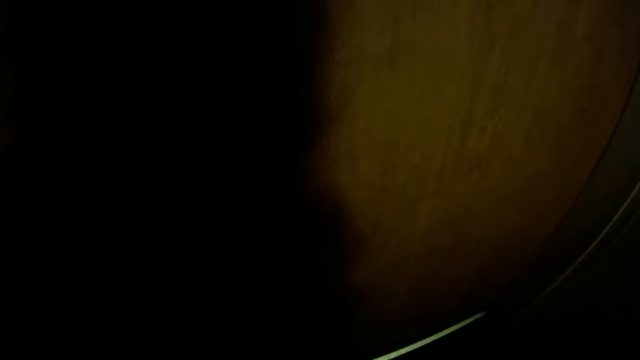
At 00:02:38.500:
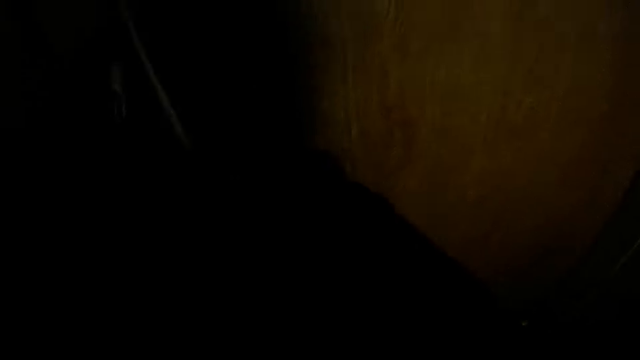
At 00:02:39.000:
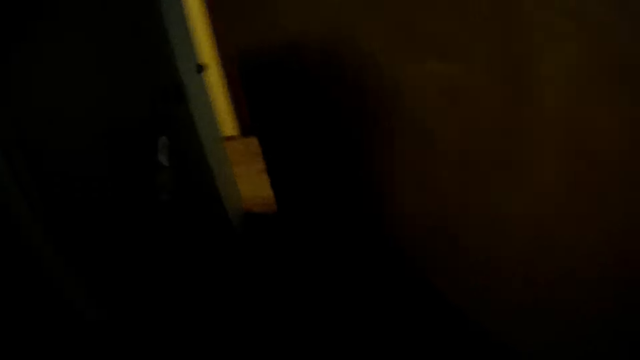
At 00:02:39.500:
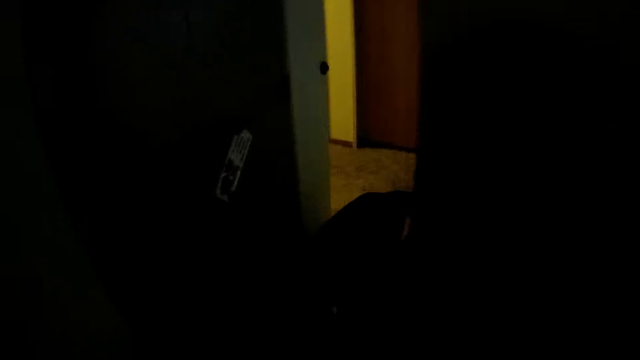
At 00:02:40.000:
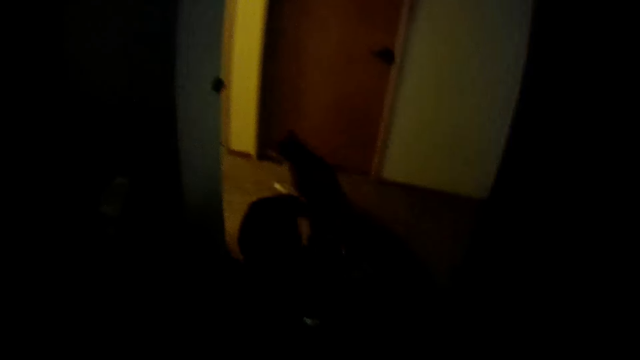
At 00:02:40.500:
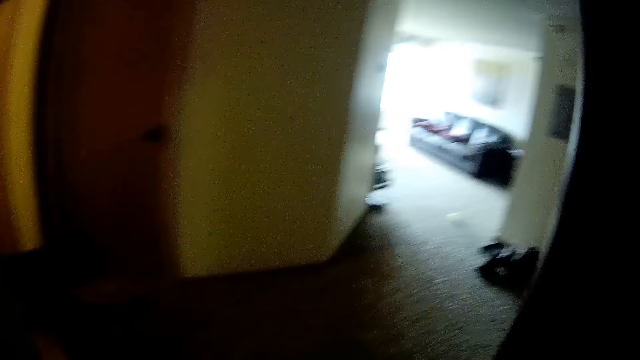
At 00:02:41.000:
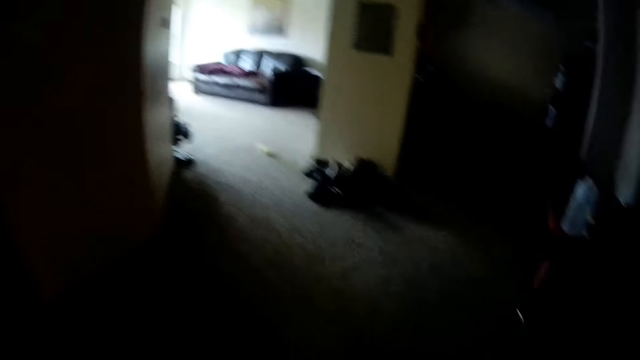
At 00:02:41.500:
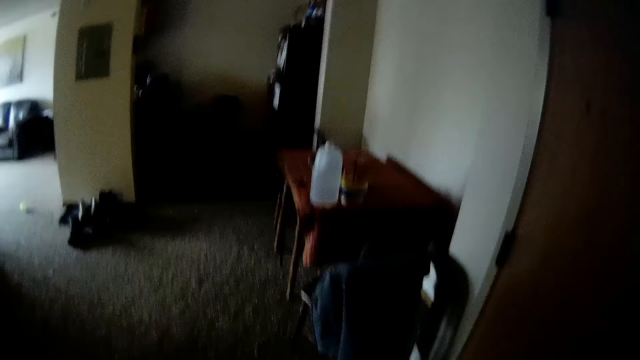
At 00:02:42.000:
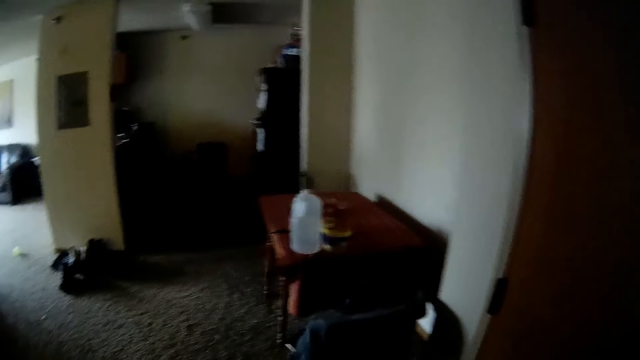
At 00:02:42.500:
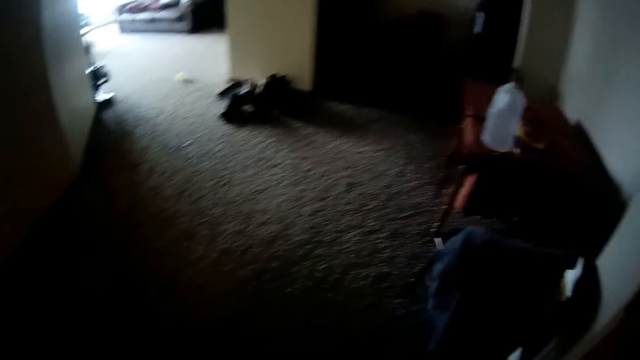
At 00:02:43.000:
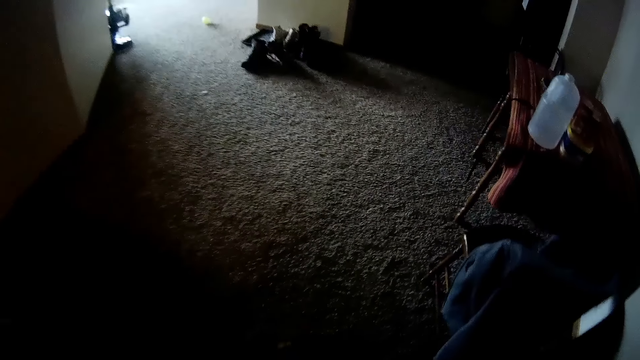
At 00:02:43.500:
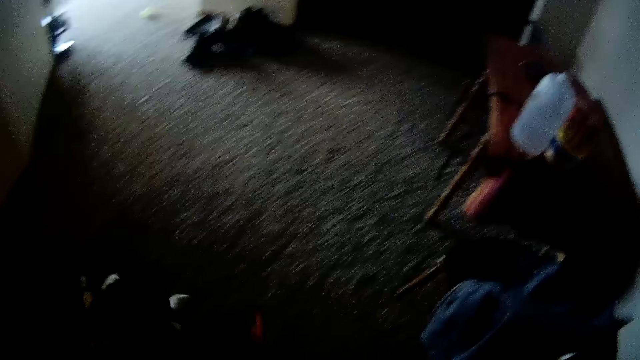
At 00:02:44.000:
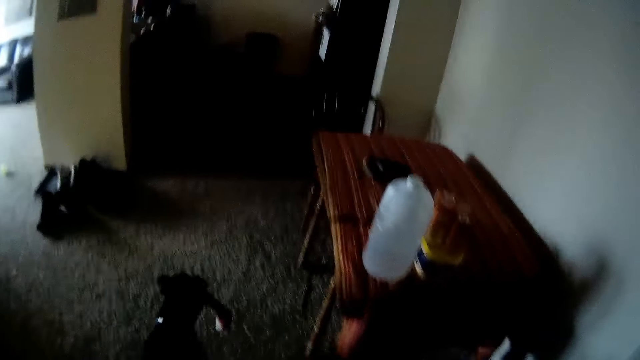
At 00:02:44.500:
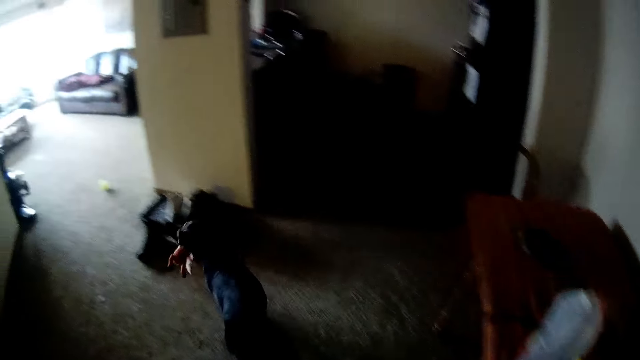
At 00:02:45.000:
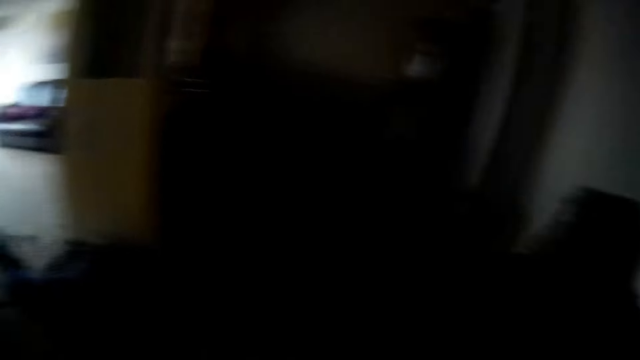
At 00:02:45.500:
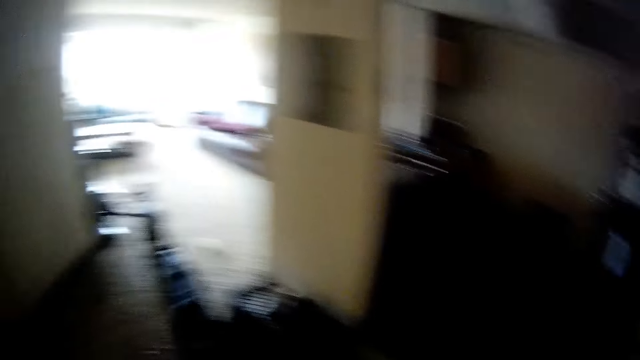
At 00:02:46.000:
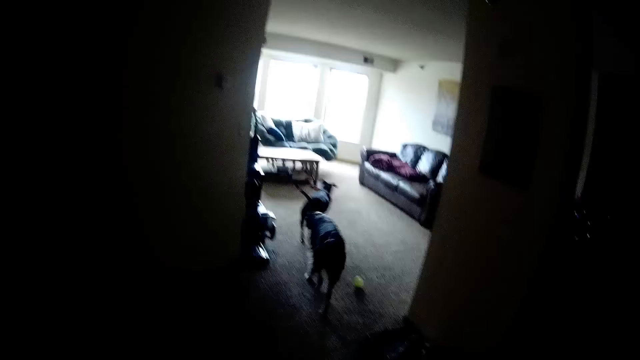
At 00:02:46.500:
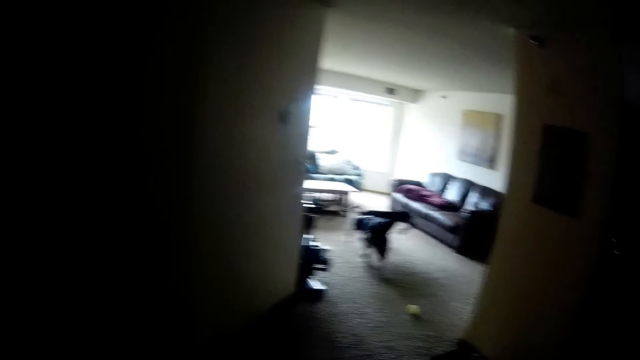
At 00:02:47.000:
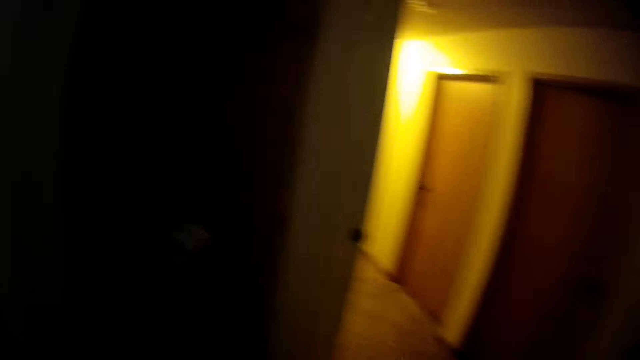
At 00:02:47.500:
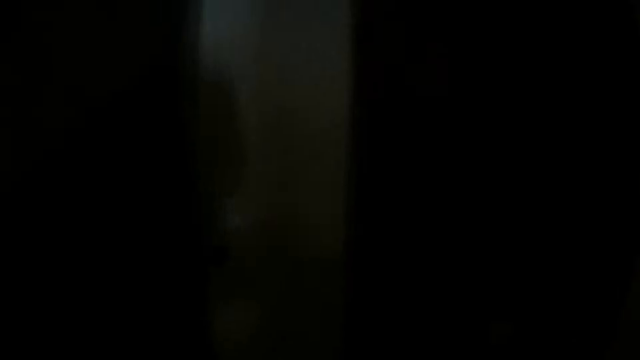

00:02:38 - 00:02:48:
The camera wearer opens the apartment door. They walk around the house. A dog holds a toy with his mouth. The dog and another dog walk into a living room.

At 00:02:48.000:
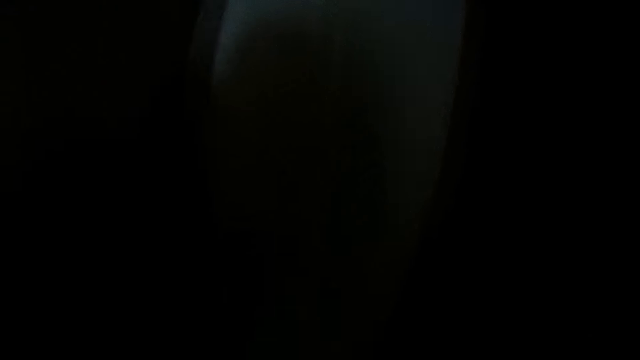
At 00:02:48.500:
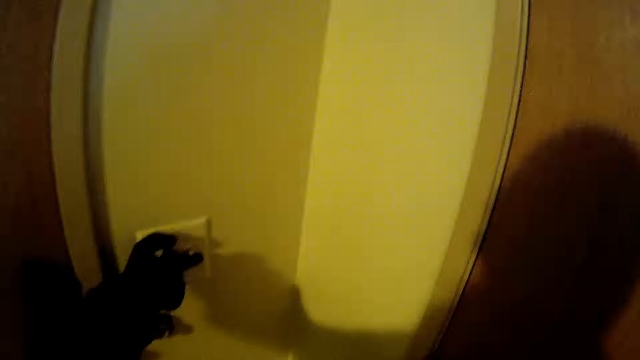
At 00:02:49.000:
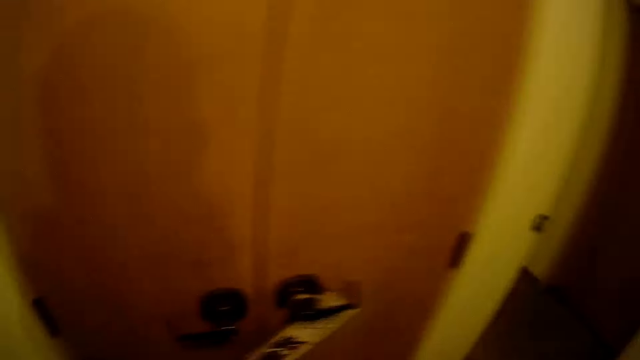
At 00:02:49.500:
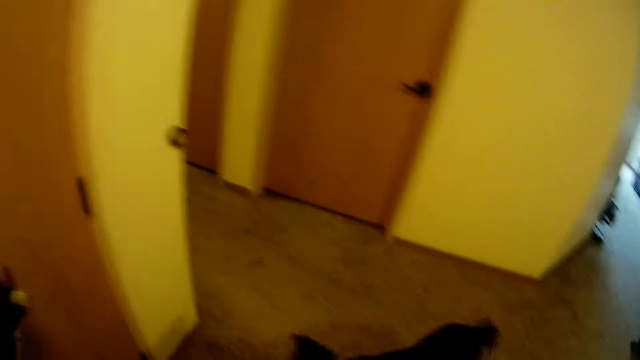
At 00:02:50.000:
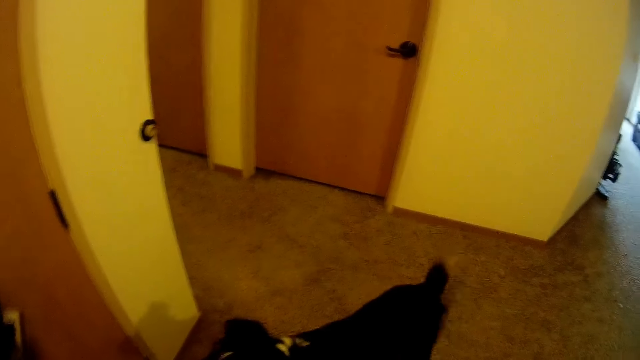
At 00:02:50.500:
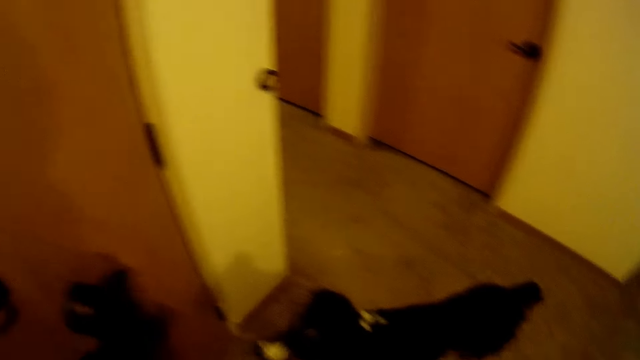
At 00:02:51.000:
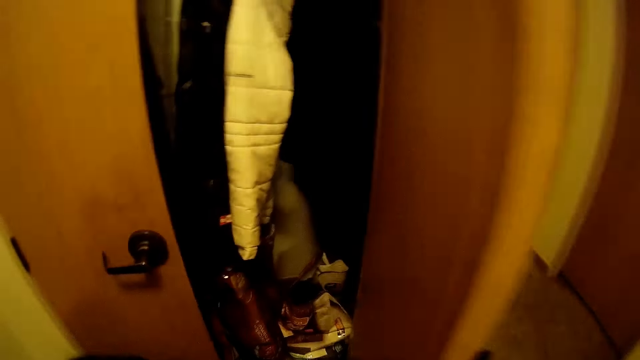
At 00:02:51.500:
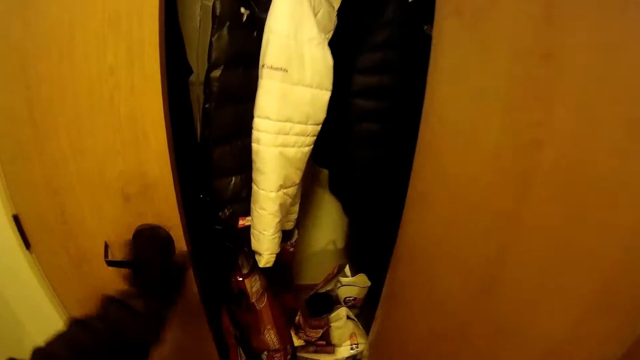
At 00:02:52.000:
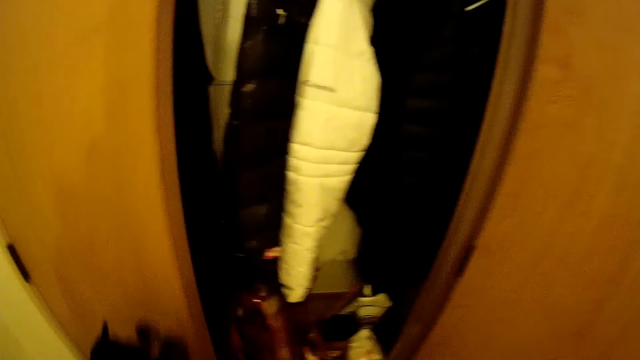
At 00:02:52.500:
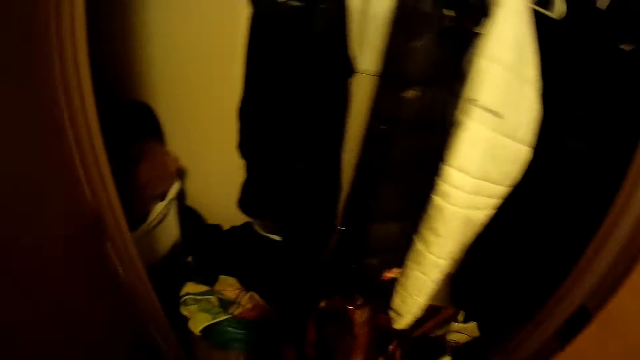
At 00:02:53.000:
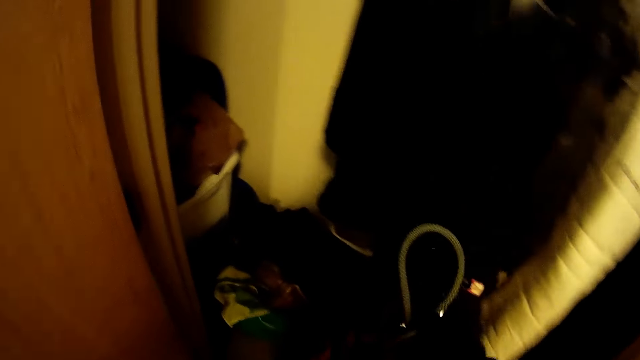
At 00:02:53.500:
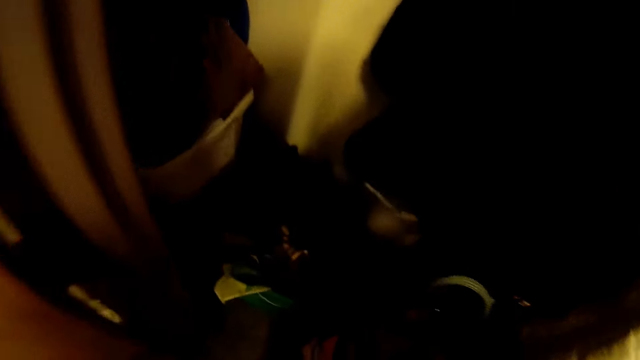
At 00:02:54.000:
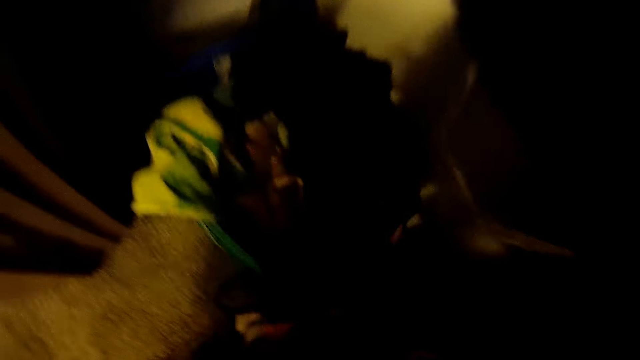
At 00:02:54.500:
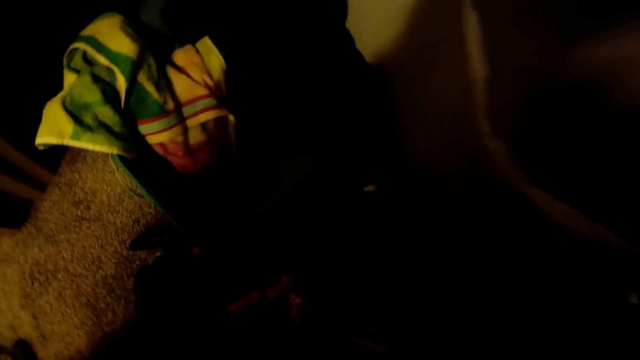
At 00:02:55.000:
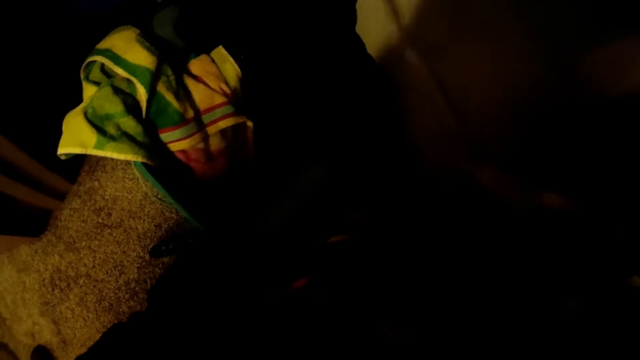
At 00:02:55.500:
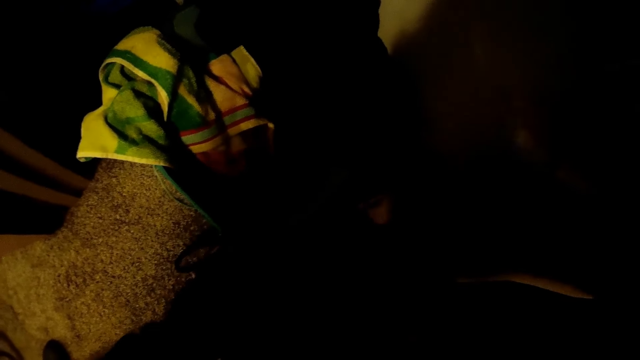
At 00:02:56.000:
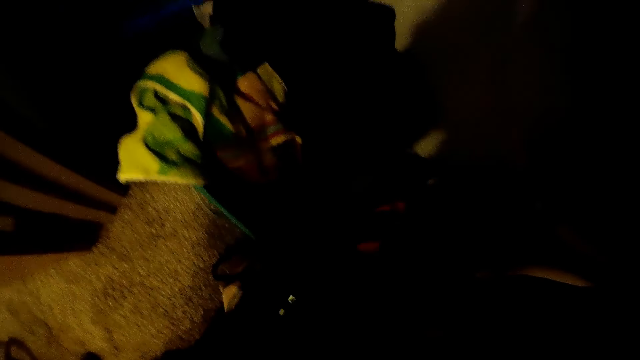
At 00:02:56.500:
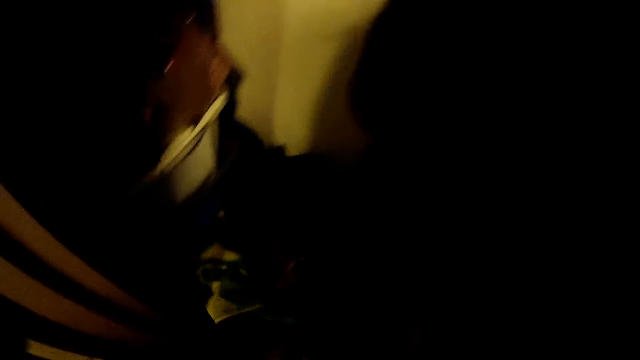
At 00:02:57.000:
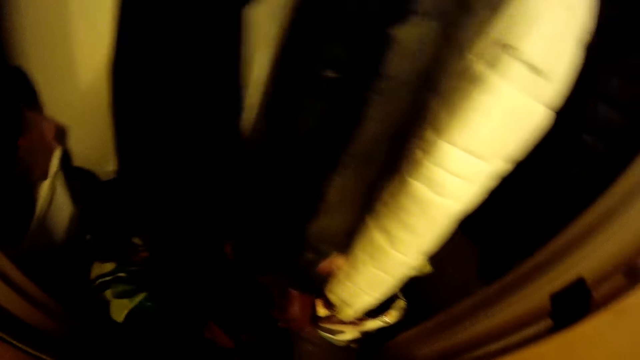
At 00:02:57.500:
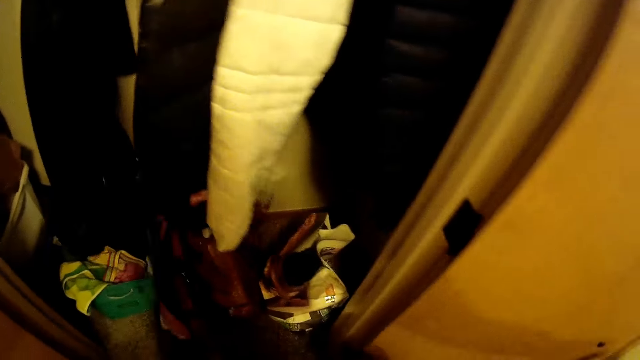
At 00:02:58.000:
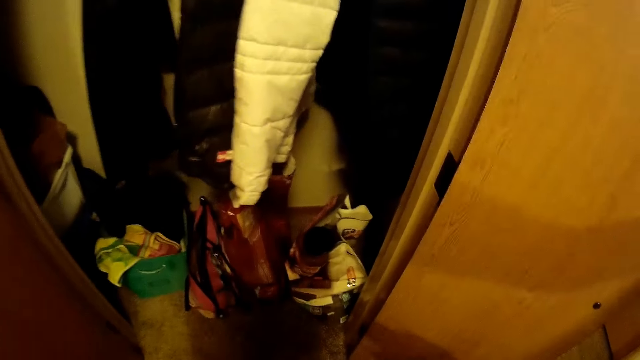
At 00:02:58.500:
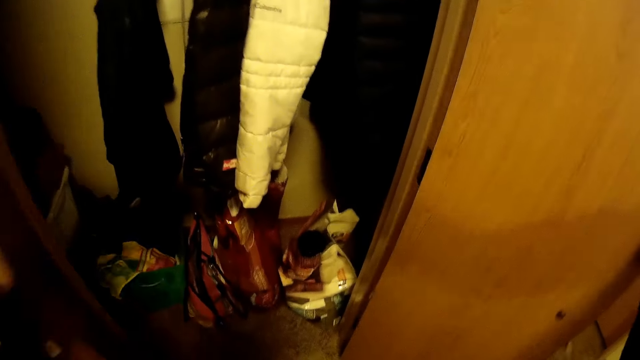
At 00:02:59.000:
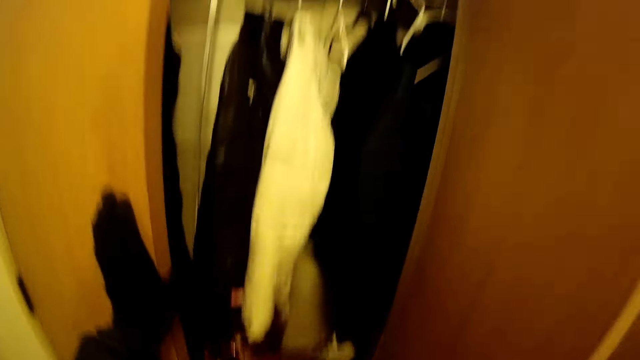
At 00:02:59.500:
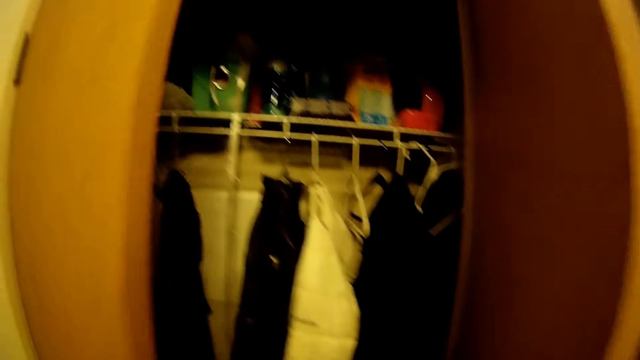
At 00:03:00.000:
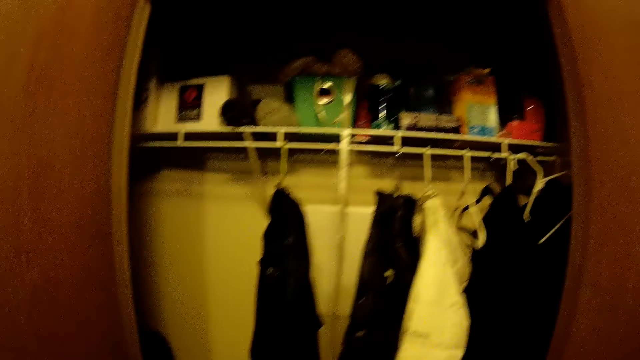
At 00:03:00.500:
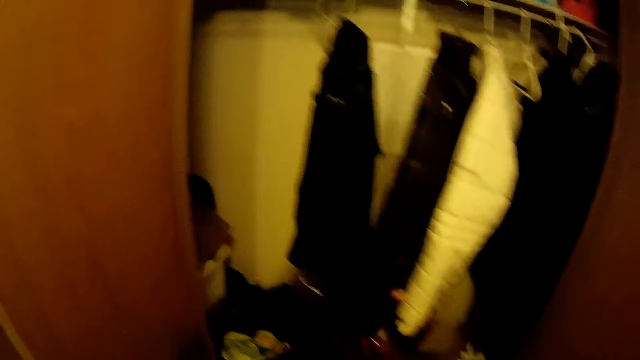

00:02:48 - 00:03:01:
The camera wearer turns on a light with his hand. He presses the switch toggle. He opens a wardrobe with his hand. He drops the dog leash inside a bag in the wardrobe. He swings the wardrobe door with his hands.
